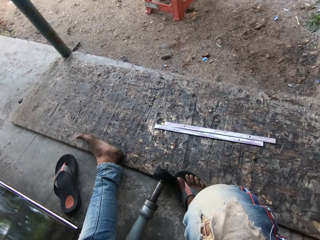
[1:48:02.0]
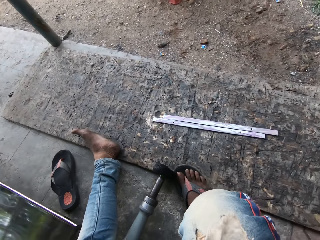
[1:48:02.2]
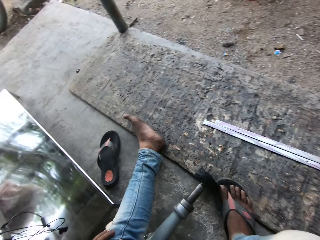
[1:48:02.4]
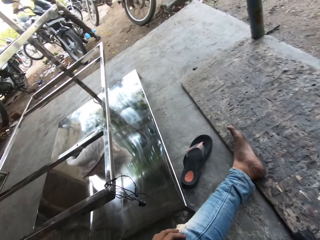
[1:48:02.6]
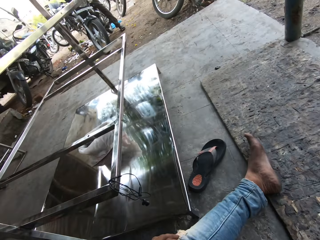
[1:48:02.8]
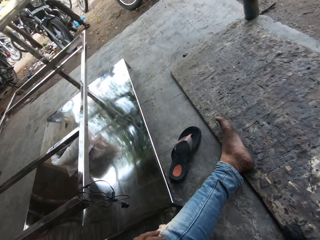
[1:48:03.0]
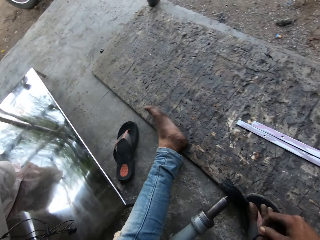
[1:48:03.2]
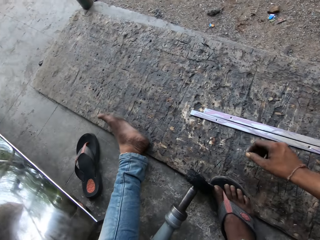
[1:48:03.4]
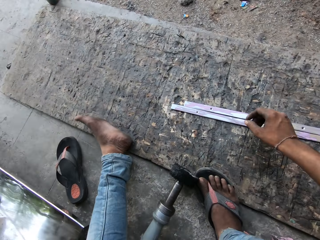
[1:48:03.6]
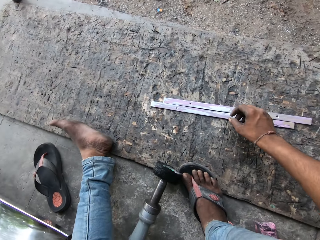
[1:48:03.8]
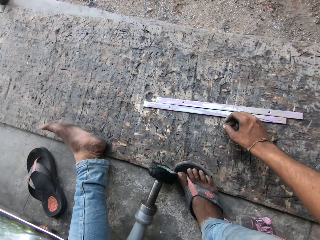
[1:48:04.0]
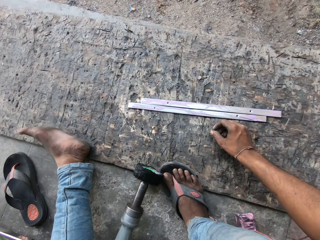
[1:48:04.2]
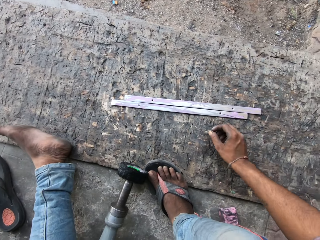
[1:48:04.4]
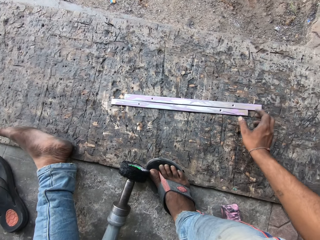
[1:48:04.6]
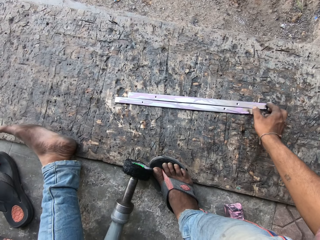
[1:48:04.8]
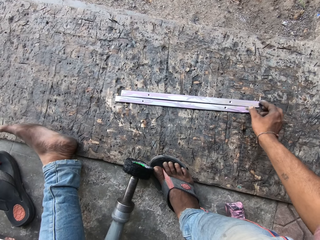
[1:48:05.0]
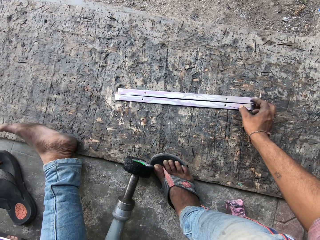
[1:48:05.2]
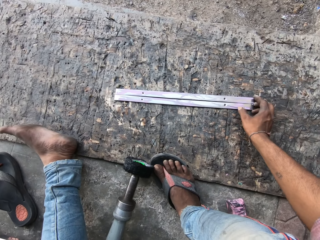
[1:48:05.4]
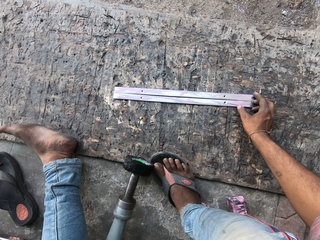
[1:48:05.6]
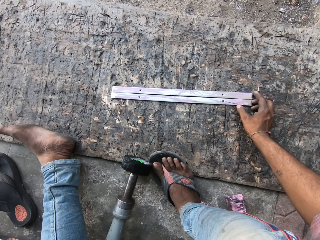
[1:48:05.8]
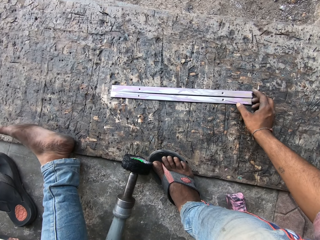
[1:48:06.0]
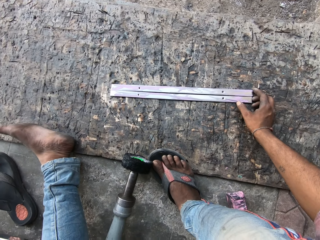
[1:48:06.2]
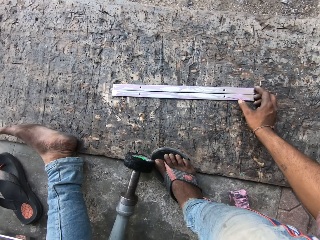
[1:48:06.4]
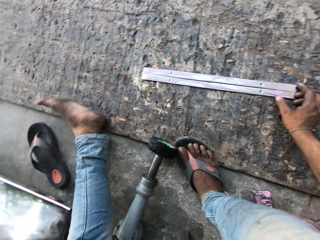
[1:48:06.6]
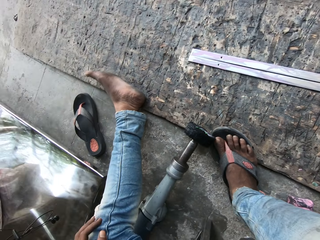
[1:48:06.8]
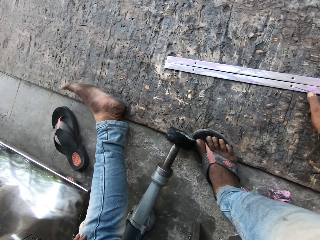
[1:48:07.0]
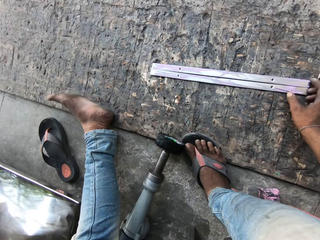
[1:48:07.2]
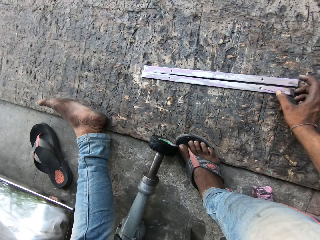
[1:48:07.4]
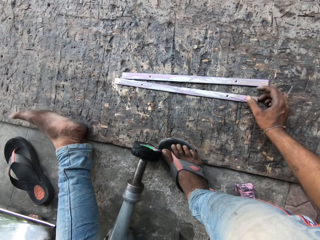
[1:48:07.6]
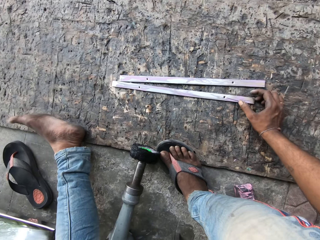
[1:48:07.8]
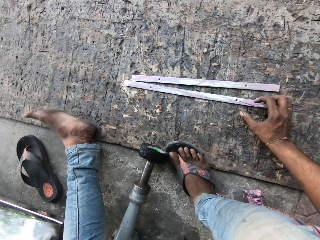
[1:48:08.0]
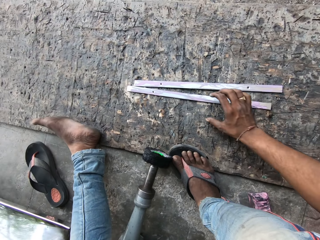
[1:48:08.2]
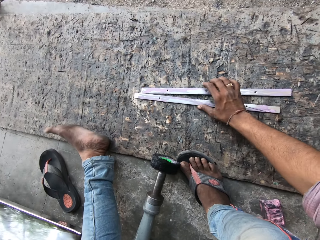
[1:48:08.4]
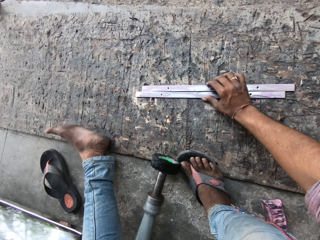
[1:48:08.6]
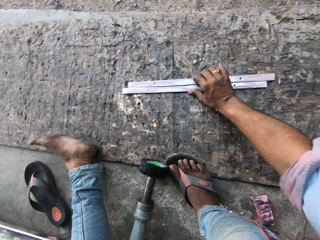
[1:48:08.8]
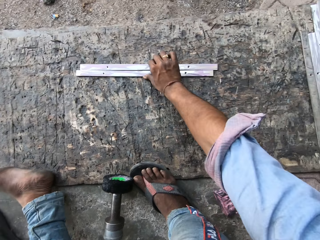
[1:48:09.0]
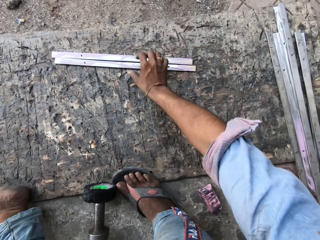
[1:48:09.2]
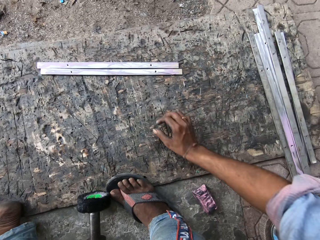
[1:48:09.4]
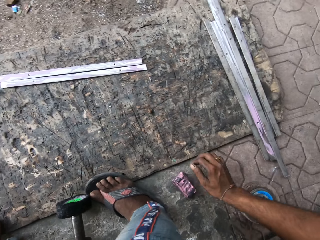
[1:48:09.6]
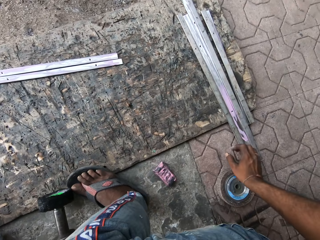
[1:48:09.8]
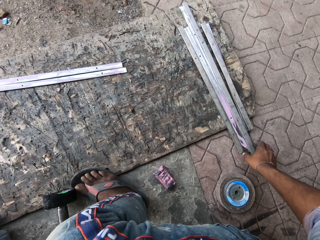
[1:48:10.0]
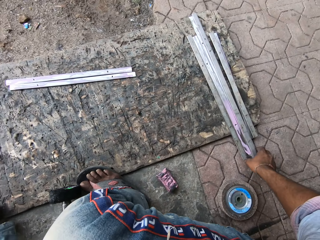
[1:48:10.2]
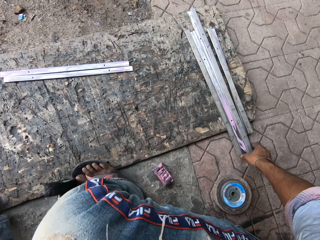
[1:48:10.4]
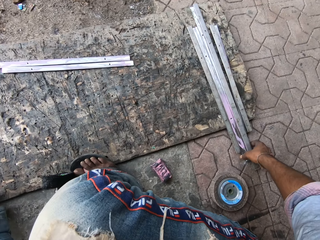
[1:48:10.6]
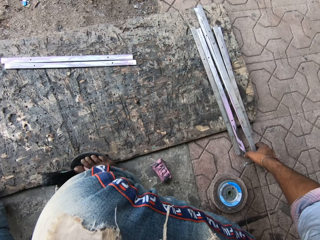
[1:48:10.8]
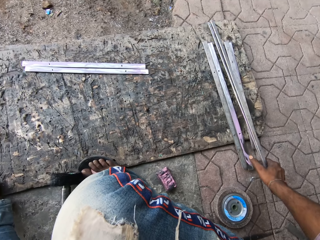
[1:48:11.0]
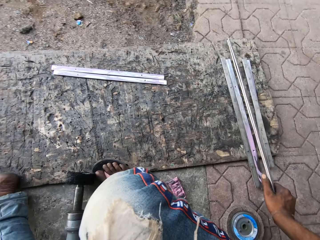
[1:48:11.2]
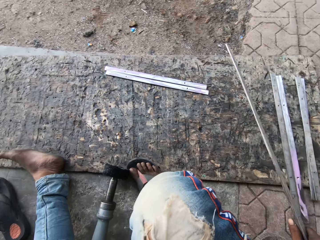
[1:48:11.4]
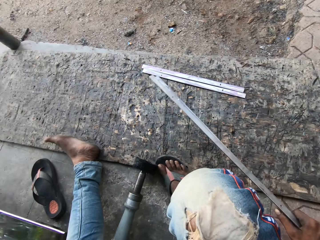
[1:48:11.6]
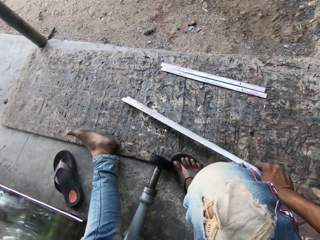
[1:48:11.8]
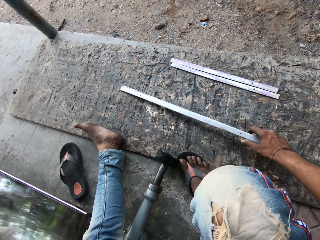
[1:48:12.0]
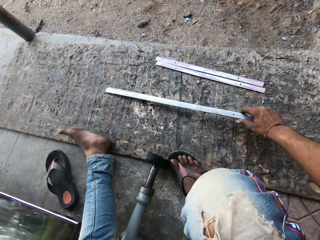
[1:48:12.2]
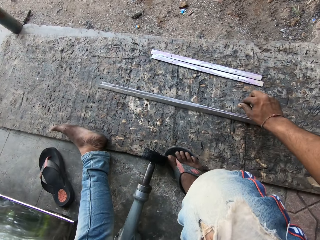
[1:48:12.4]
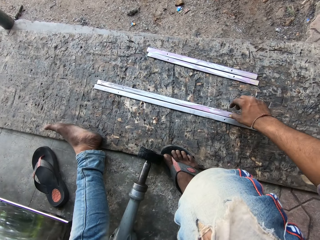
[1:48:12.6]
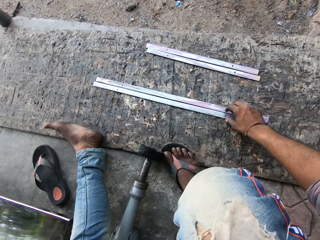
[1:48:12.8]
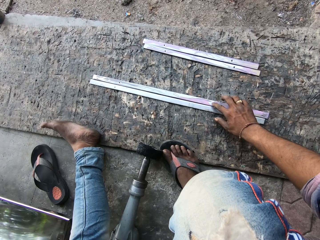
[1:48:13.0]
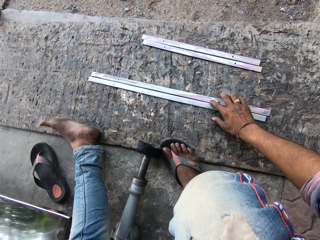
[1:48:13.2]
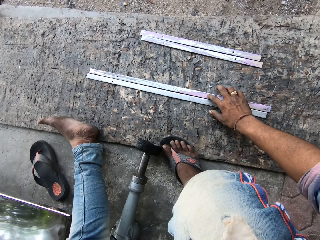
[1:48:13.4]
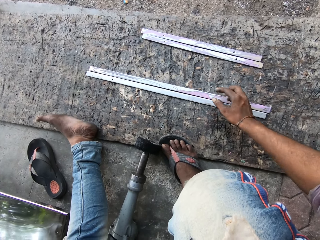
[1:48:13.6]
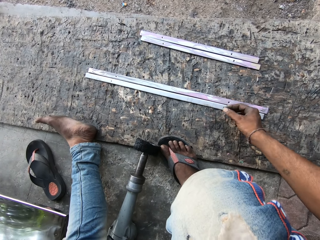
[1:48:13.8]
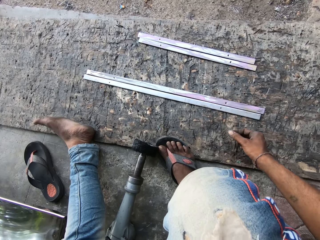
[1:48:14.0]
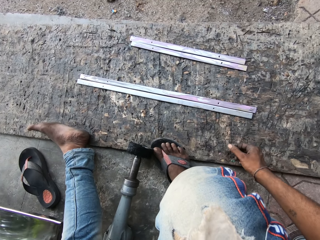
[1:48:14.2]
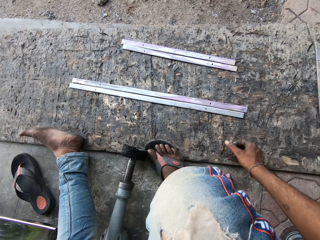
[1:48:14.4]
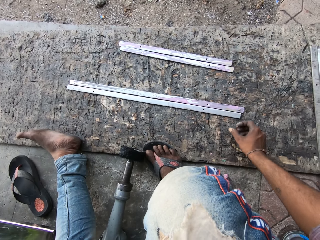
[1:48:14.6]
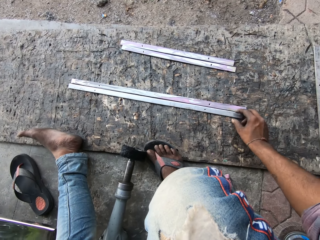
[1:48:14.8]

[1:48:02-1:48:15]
The camera wearer pulls the pieces of steel together. They move the metal strips. They push the pieces of steel. They pick up two pieces of steel or metal strips. They drop the metal strips.

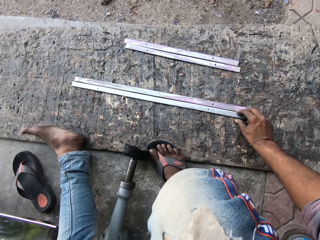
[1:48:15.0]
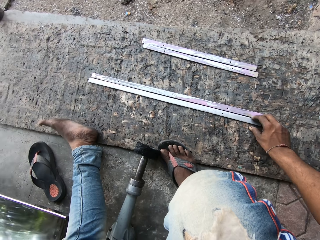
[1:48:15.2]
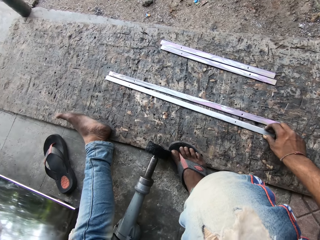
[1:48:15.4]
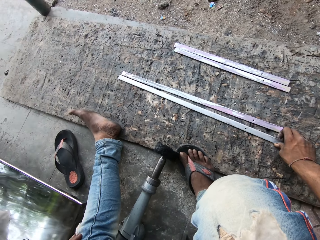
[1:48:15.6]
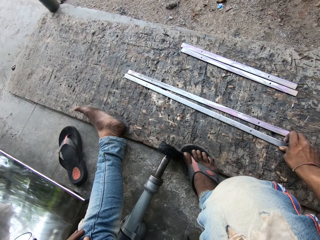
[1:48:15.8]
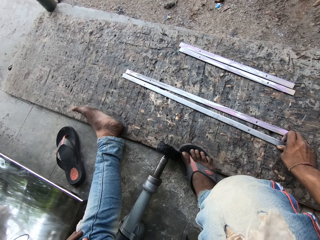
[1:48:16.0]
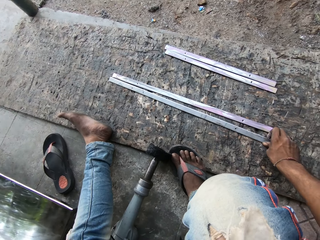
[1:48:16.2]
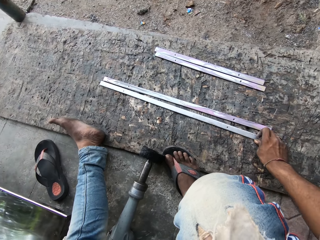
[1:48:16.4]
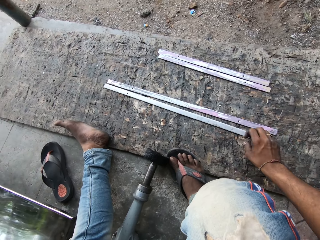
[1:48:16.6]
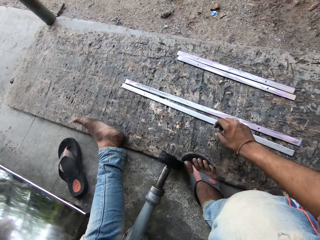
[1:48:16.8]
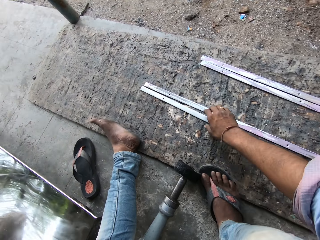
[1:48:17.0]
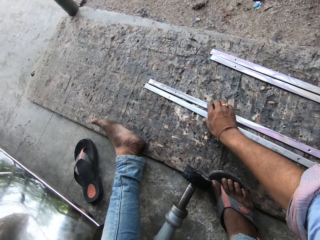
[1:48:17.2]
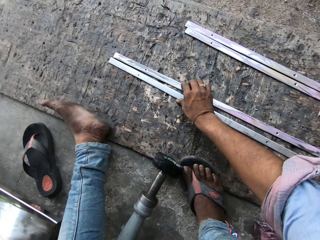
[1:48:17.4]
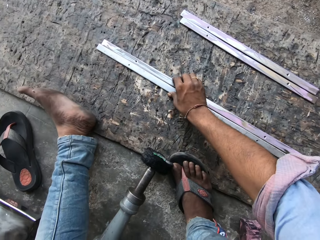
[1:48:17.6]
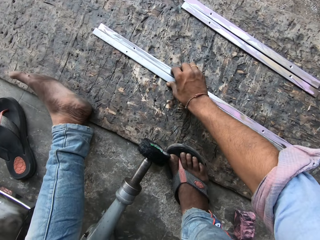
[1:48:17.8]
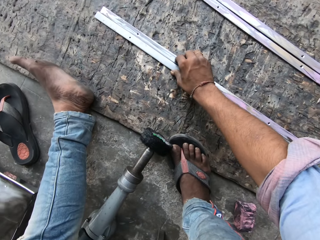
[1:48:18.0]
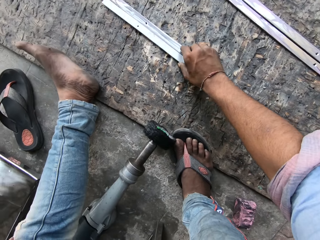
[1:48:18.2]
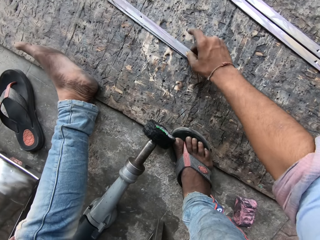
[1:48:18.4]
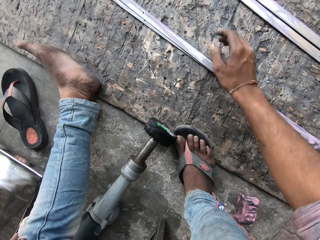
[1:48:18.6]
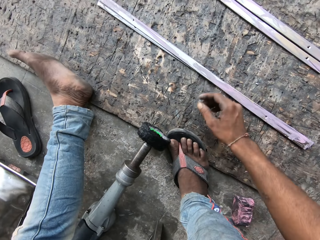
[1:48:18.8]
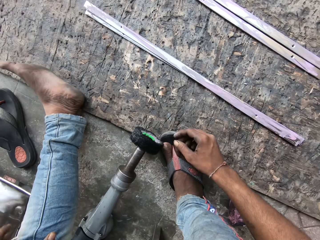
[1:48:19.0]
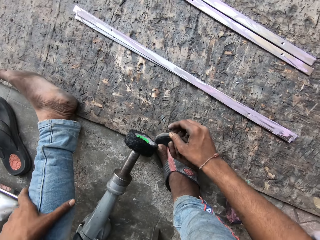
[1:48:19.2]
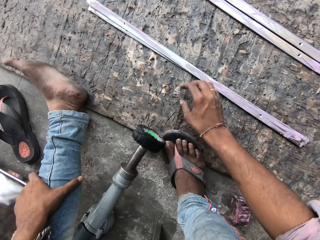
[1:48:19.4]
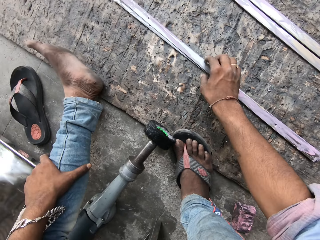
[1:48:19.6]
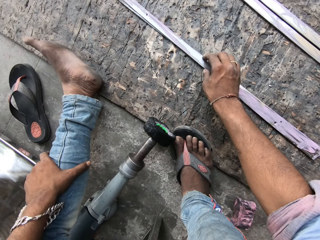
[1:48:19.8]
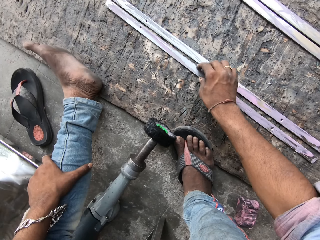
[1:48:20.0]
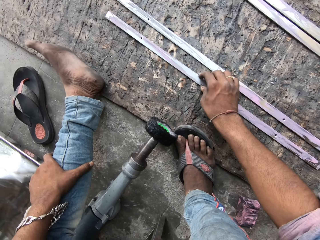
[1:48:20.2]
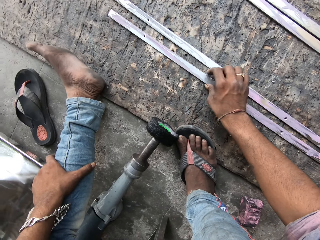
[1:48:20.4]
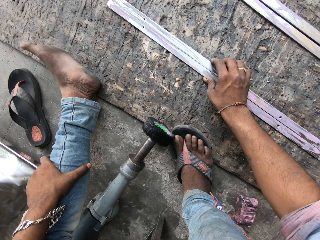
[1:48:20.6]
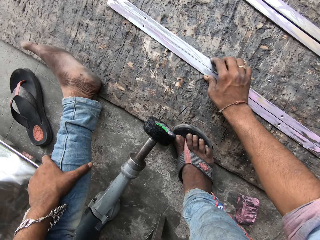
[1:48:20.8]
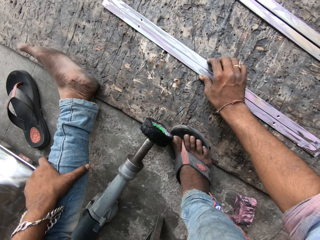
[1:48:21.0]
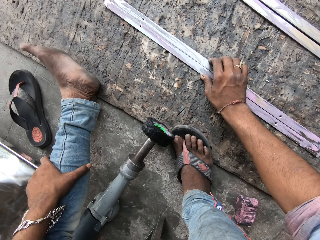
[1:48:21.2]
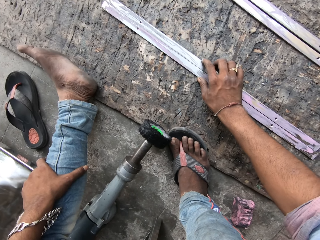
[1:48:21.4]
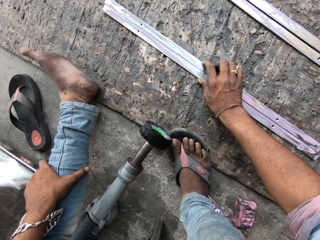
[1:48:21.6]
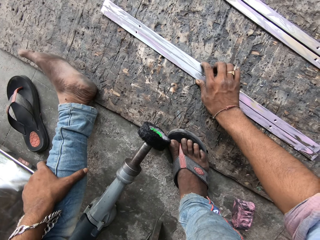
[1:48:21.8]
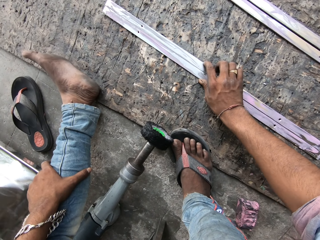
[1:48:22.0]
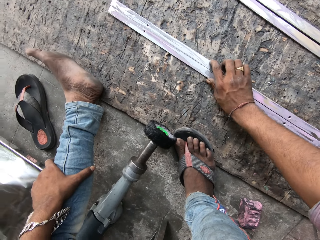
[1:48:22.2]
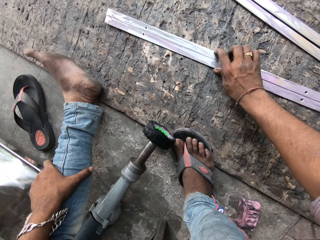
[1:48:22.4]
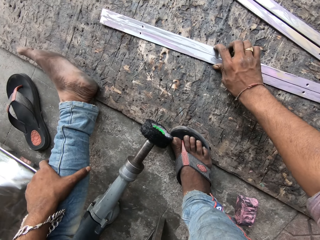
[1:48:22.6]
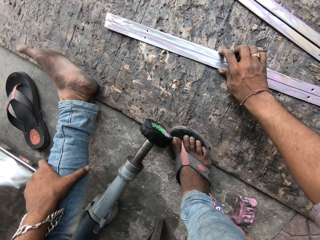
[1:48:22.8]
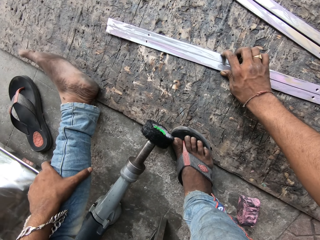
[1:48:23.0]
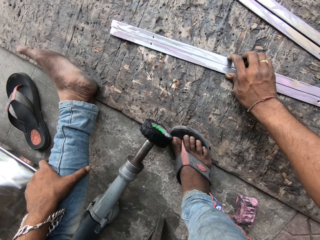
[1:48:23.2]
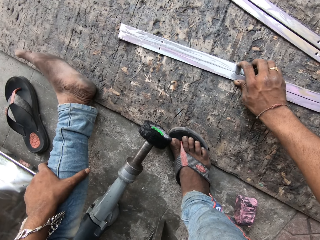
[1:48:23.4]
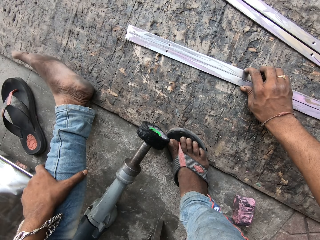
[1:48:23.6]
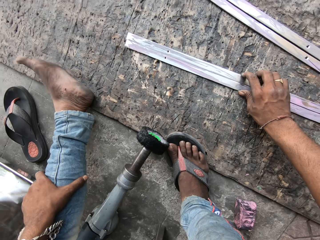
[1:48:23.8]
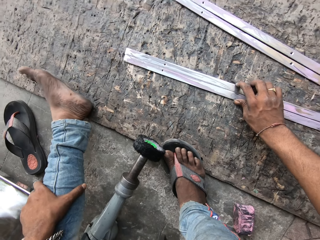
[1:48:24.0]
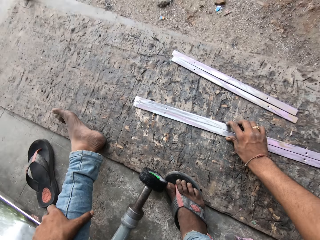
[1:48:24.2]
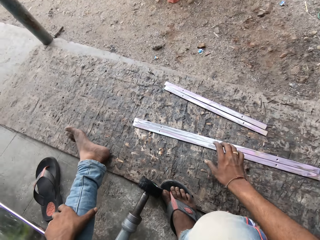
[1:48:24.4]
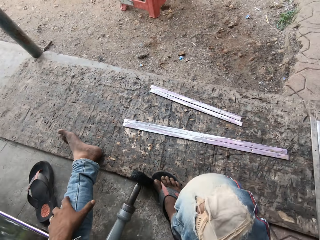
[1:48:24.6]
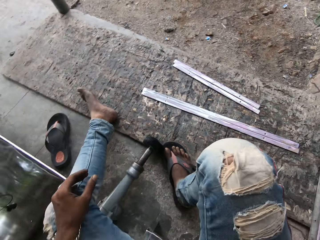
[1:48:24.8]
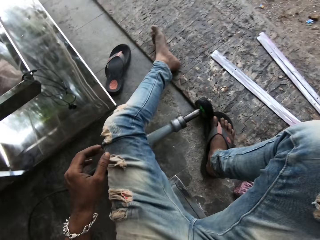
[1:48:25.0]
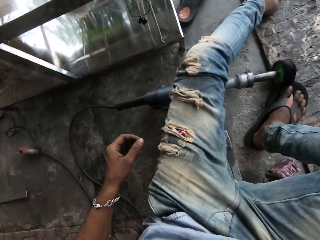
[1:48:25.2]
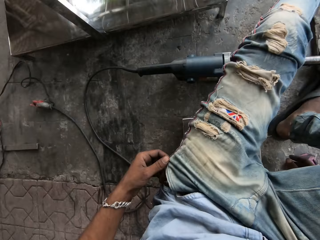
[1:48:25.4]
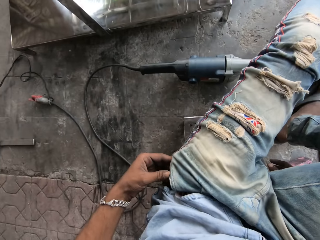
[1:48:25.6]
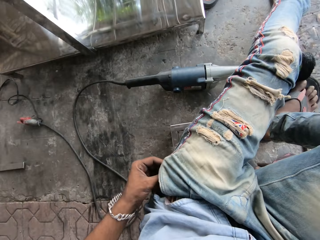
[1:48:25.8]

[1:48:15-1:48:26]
The camera wearer pulls the pieces of steel together. They adjust the metal strips.
